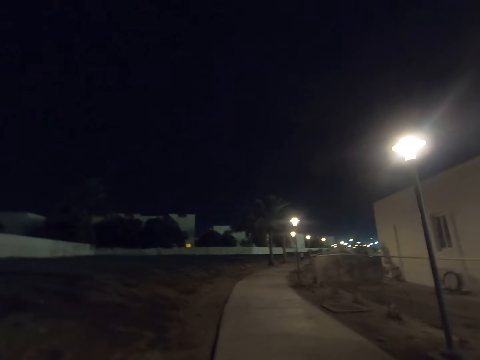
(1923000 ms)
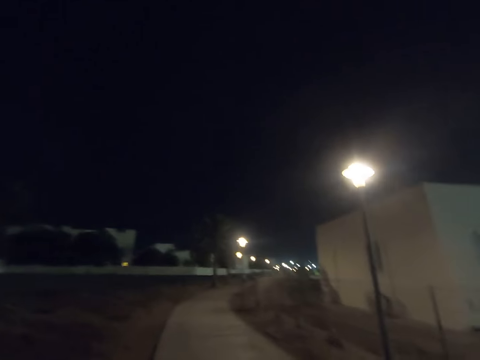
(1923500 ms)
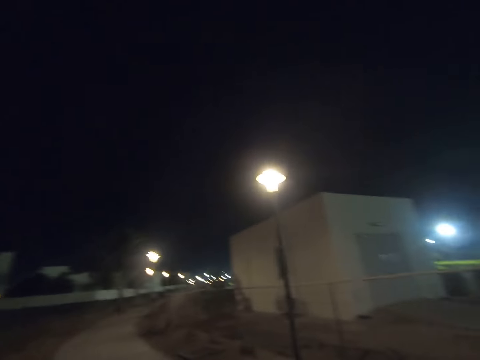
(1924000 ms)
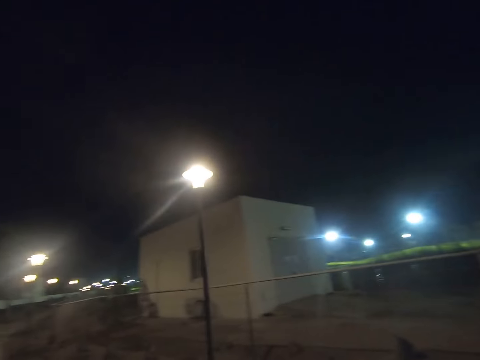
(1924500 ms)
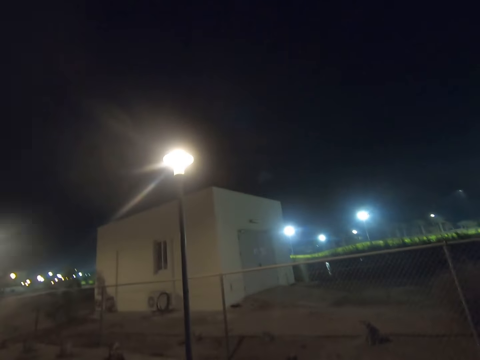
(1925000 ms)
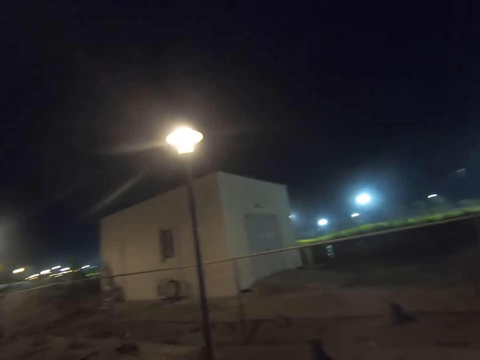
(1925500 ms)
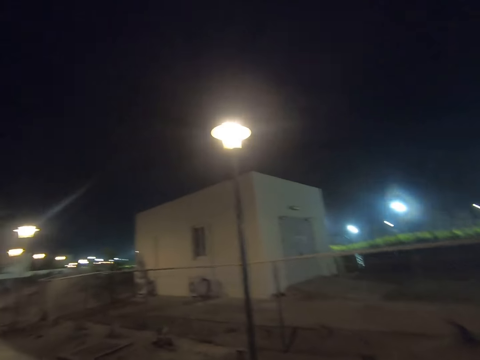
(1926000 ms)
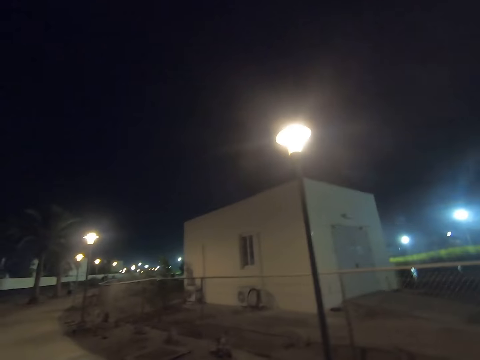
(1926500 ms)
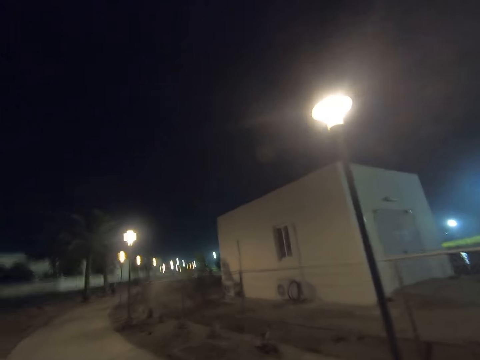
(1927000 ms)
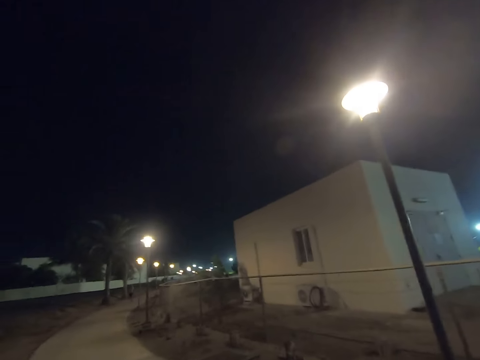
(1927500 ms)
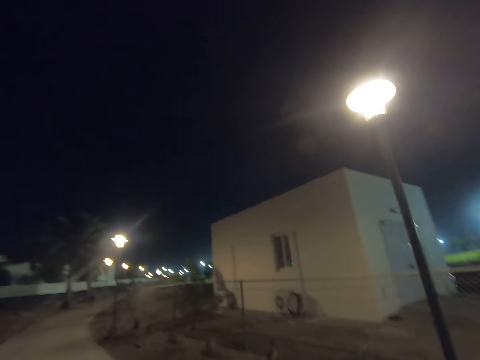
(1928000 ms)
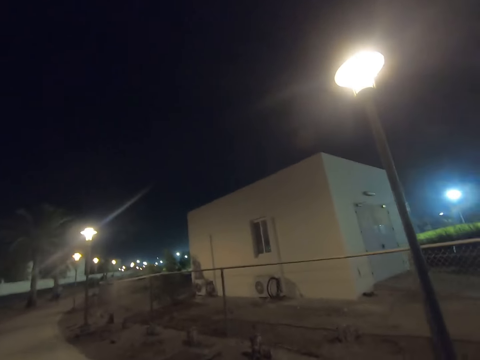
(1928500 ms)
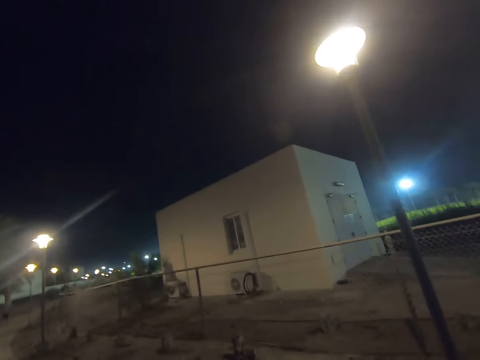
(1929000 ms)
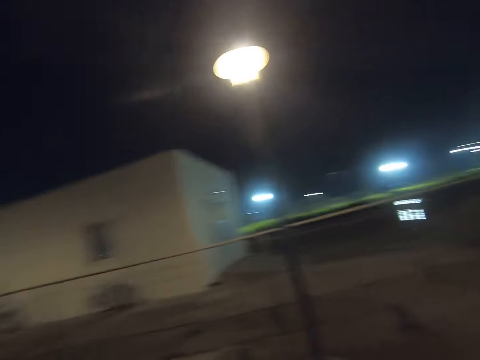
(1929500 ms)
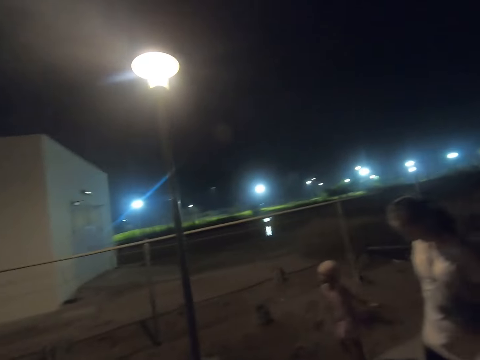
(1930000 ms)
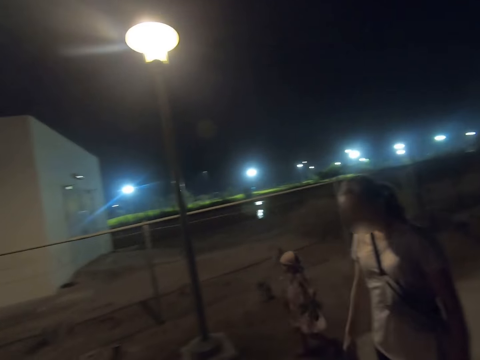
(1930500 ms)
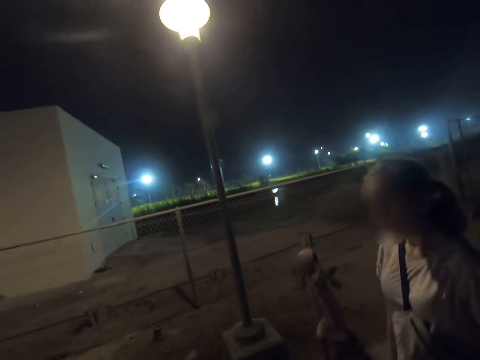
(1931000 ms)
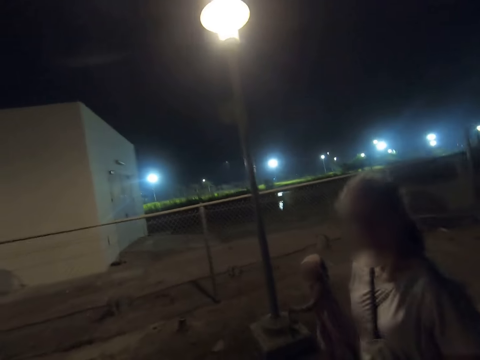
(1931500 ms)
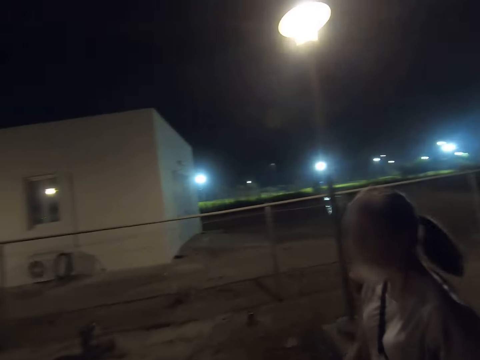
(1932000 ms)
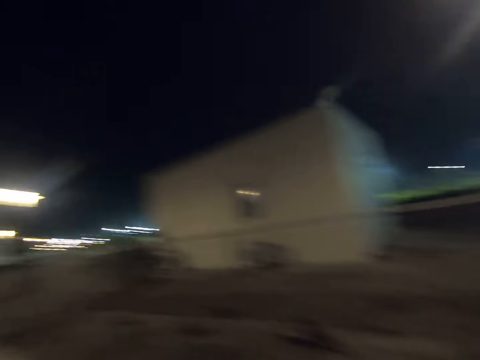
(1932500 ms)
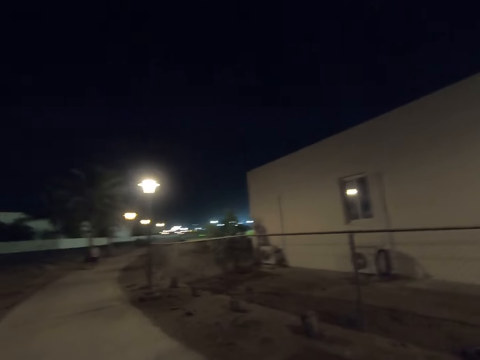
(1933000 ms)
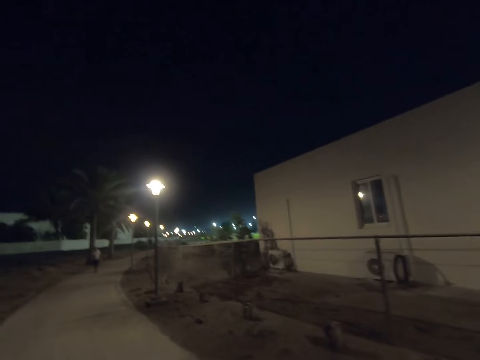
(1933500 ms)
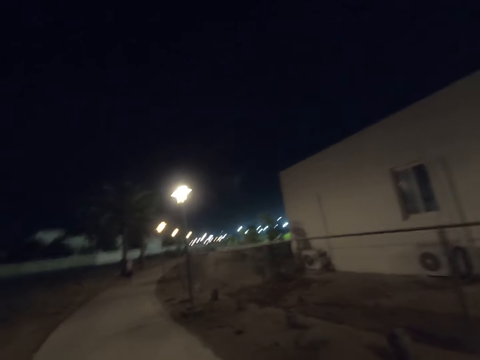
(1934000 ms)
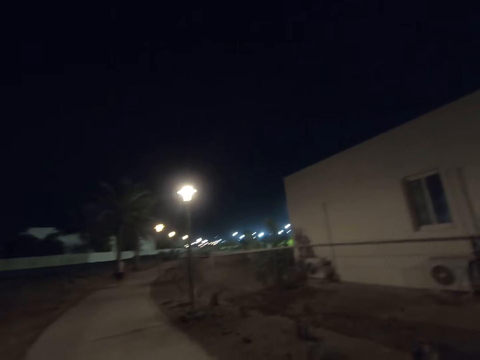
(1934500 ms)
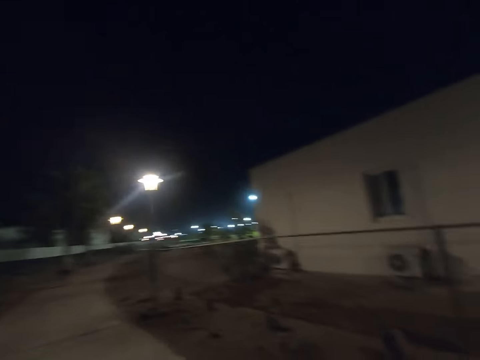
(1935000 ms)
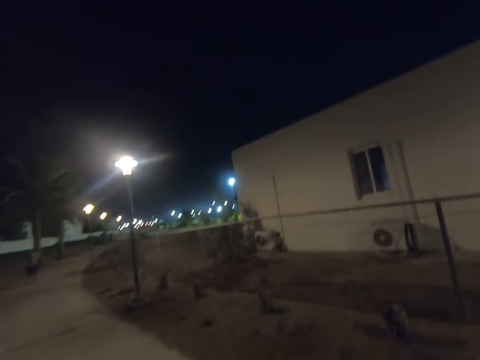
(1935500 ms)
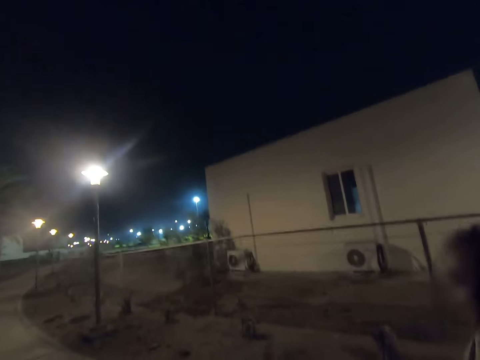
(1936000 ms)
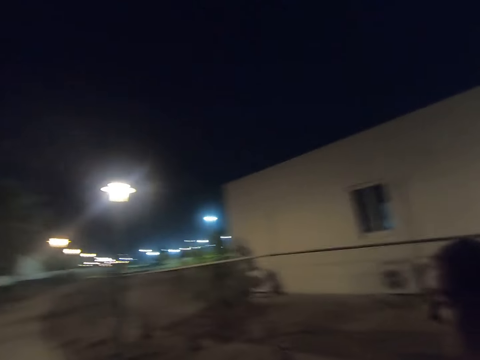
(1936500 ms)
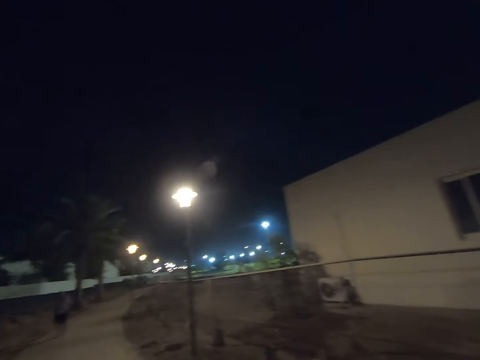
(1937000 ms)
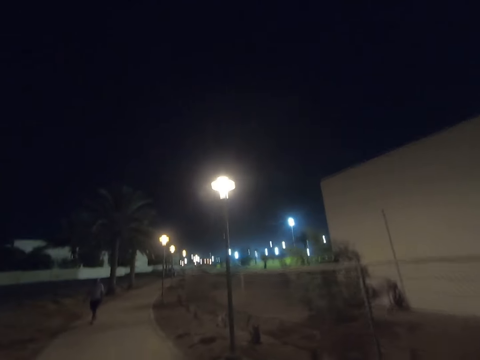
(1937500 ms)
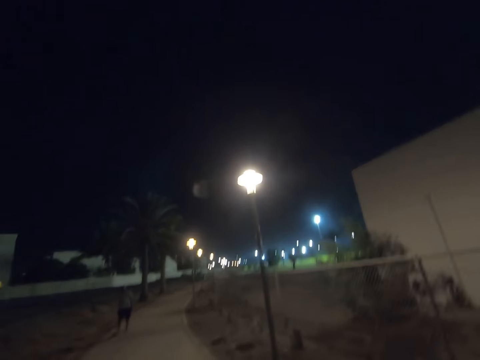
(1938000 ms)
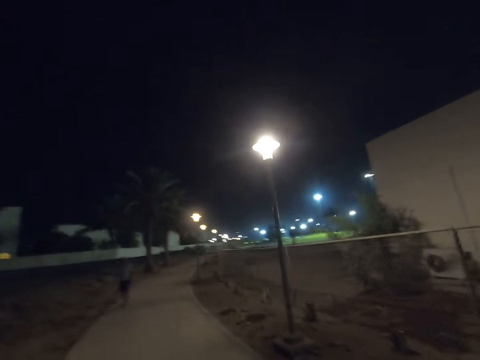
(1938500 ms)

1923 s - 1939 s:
The camera wearer gazes at the building. They turn around. They walk with a child and a woman on the walkway. The woman walks around. The camera wearer walks around.

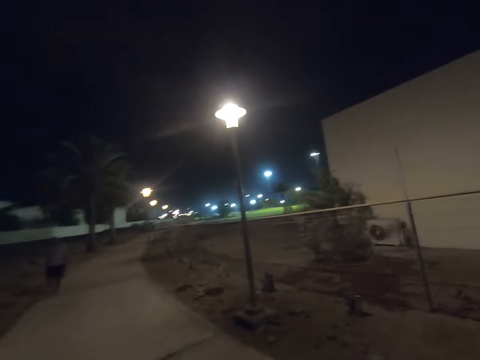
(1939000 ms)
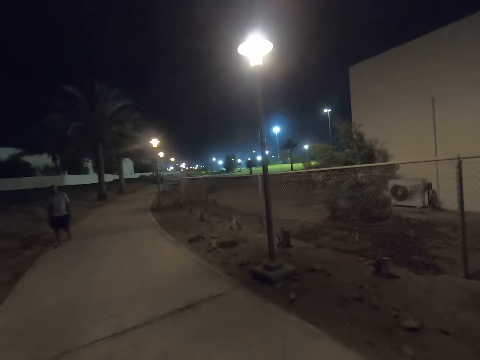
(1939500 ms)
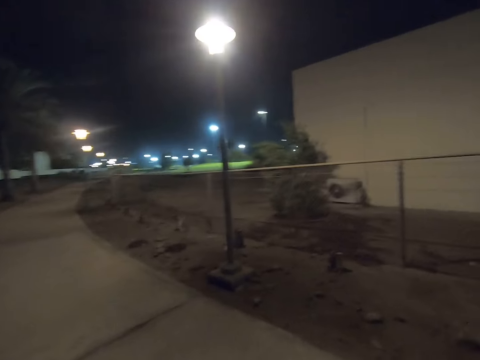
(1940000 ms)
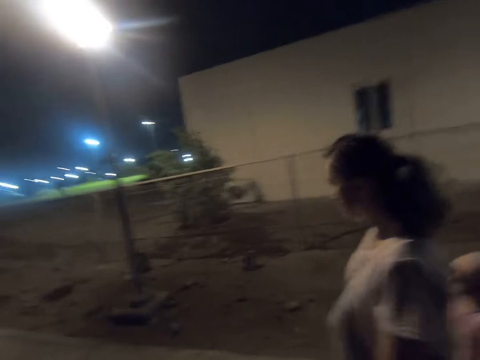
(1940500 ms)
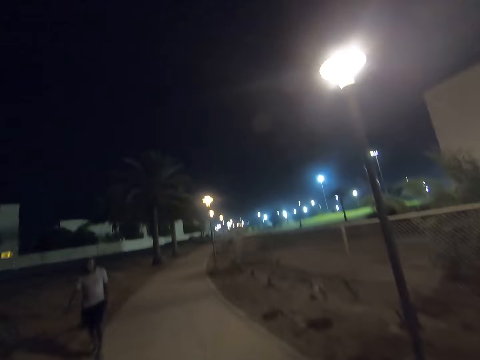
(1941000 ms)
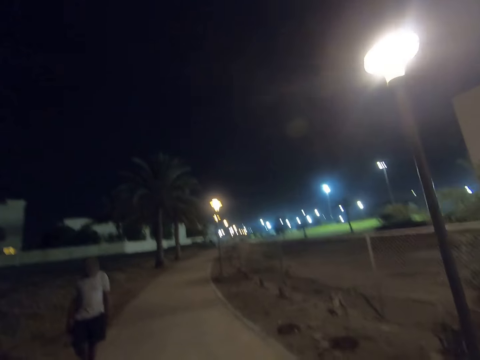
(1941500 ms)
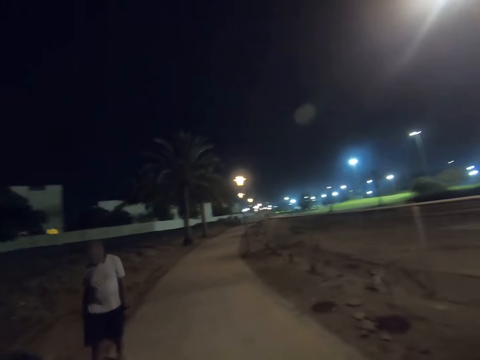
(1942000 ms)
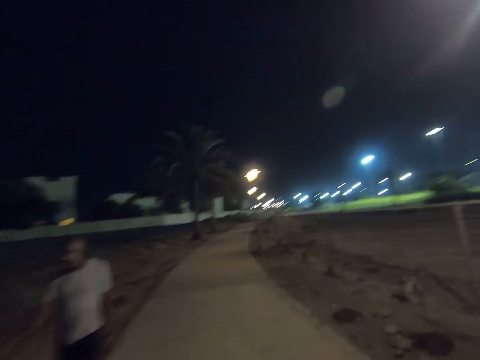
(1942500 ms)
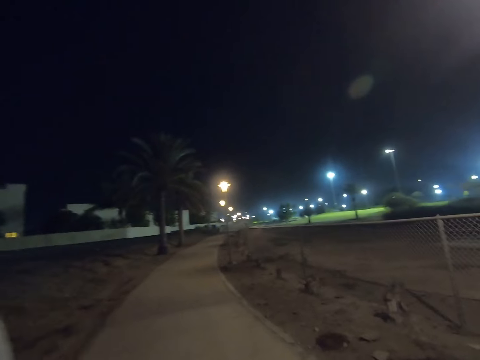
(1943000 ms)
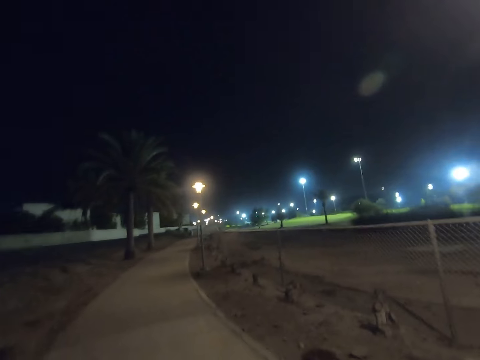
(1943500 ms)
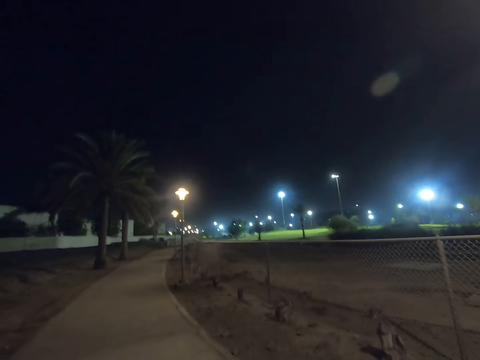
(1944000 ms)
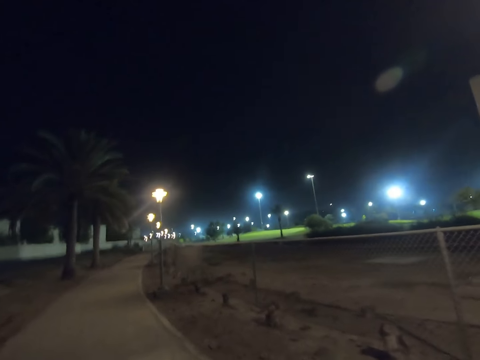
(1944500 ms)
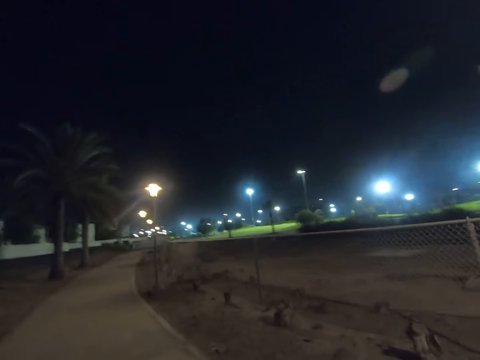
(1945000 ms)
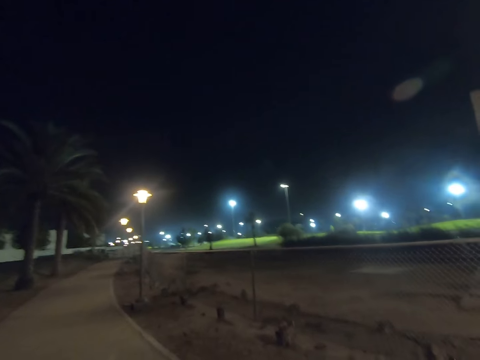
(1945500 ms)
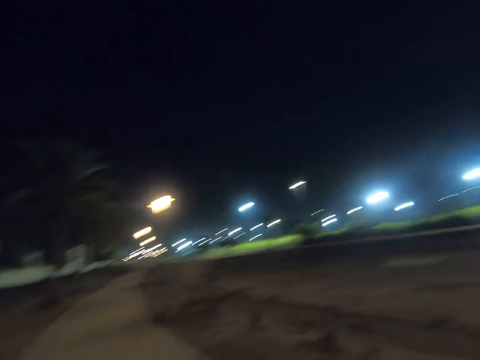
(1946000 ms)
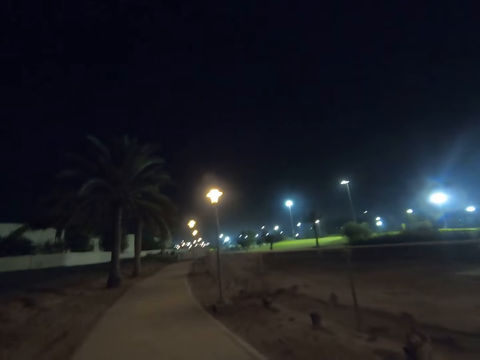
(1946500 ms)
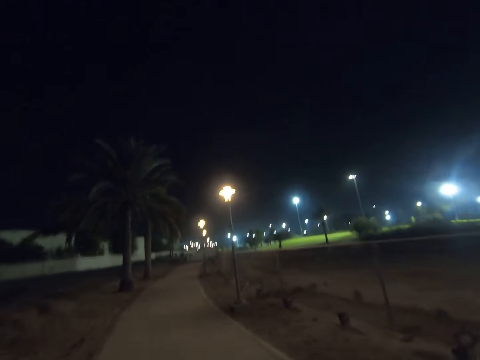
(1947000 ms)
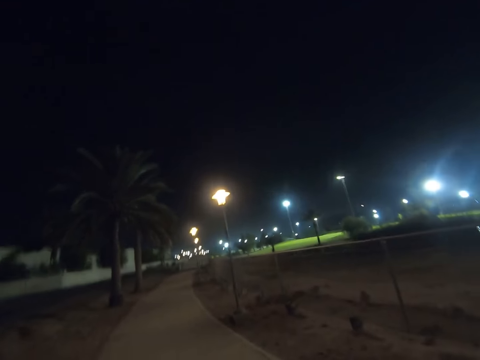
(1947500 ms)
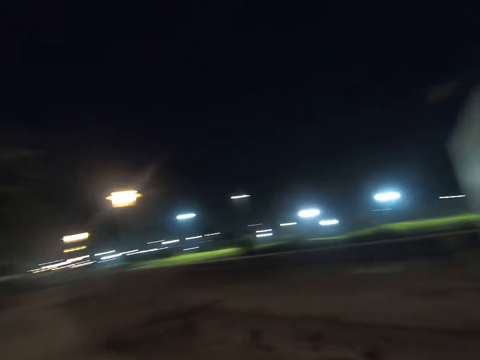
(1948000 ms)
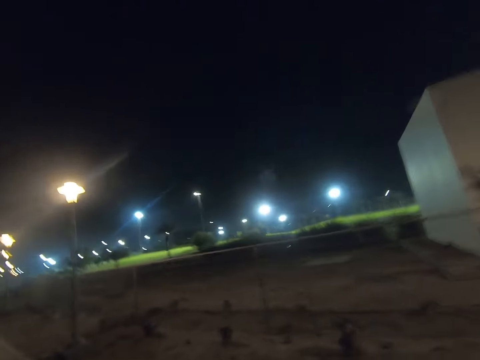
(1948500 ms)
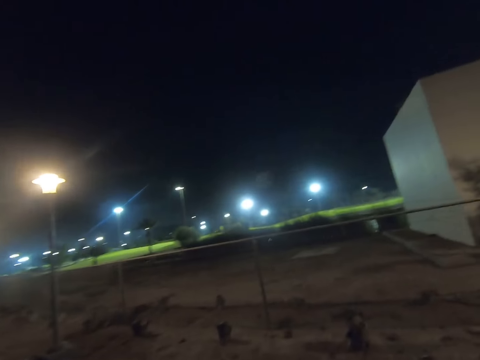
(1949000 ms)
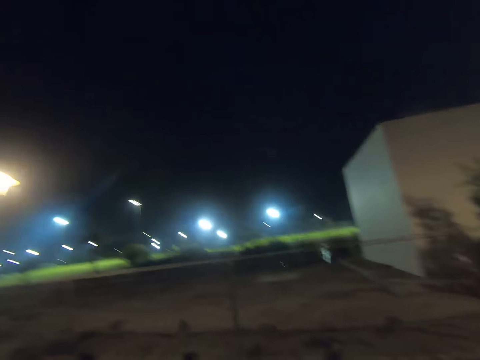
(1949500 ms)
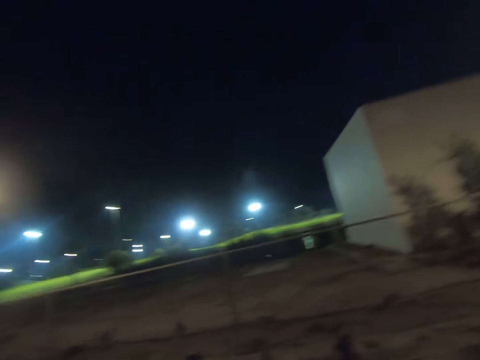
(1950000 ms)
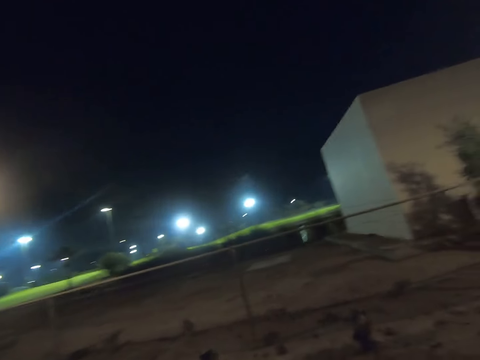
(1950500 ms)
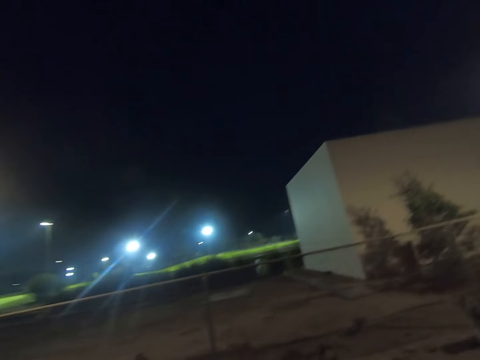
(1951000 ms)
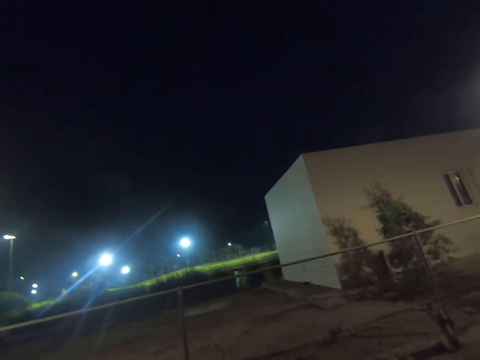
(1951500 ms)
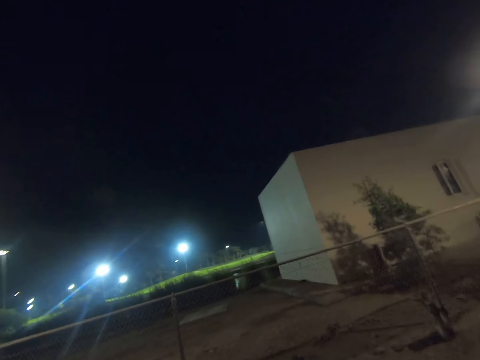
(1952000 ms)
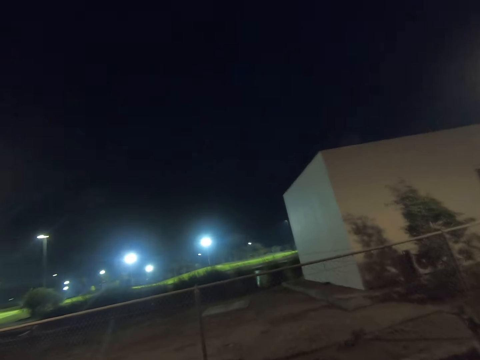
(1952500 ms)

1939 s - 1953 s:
A woman walks around. The camera wearer walks on the walkway. They gaze at the building.
